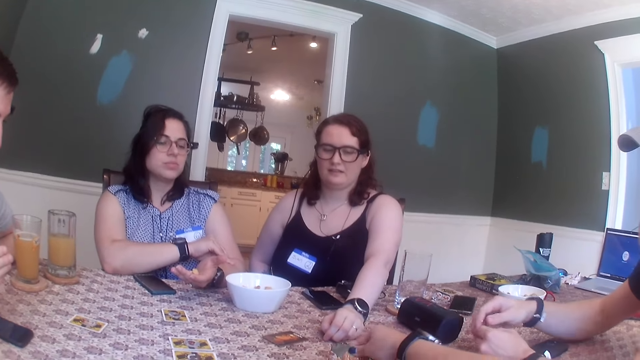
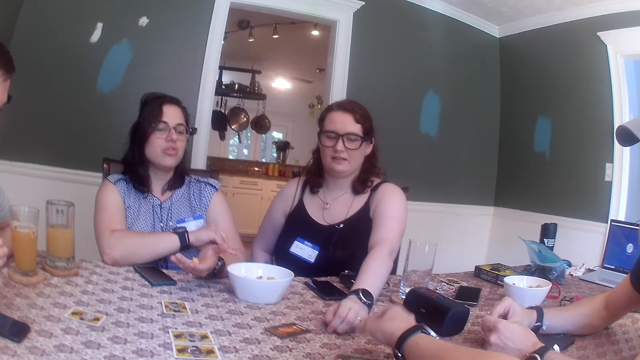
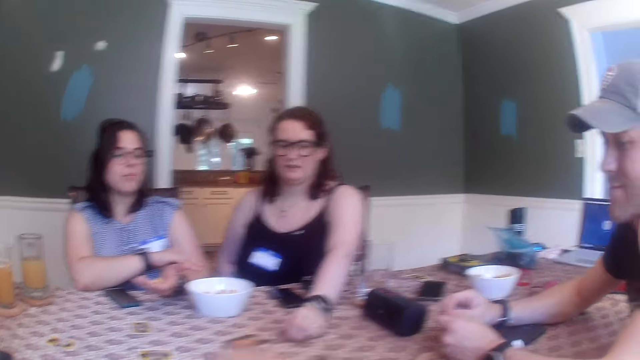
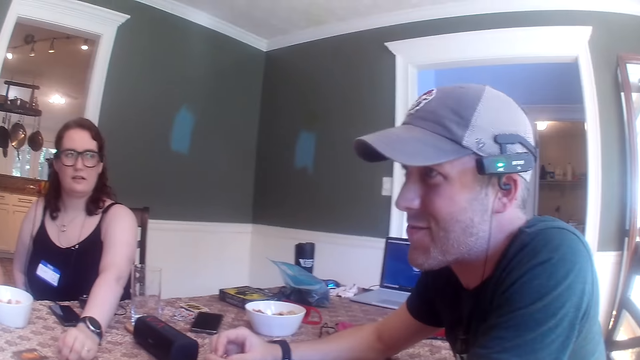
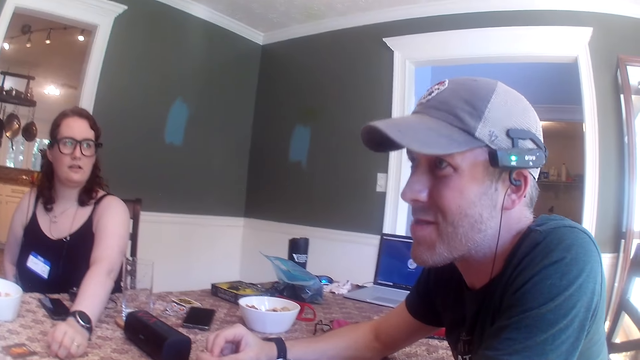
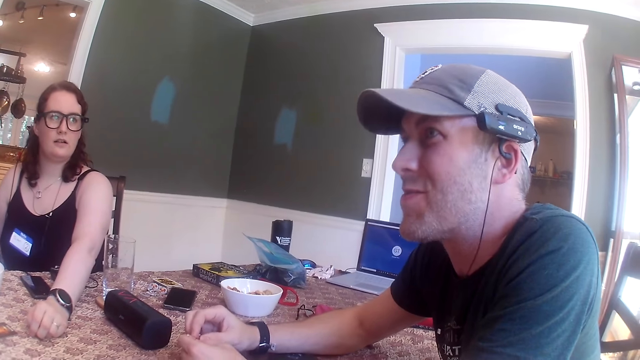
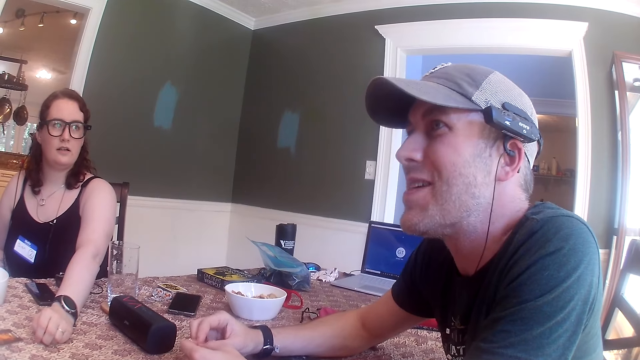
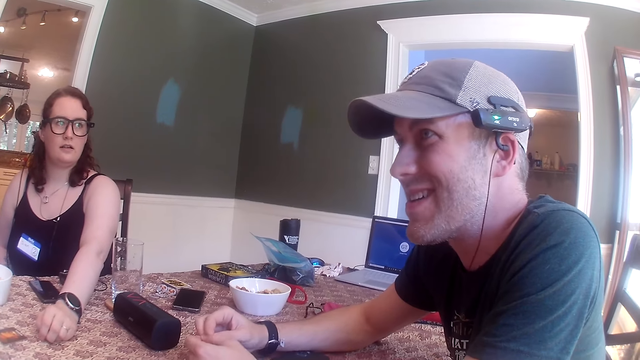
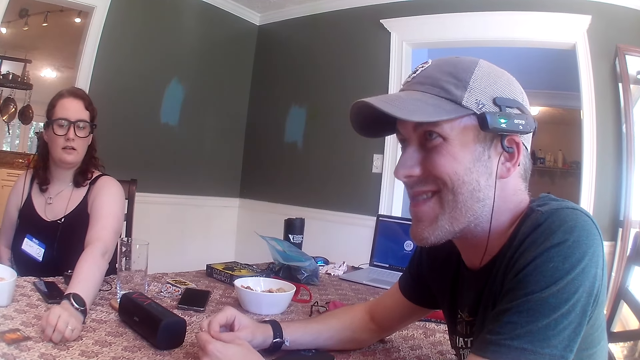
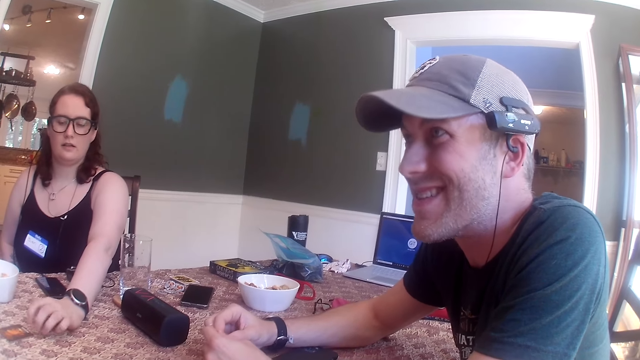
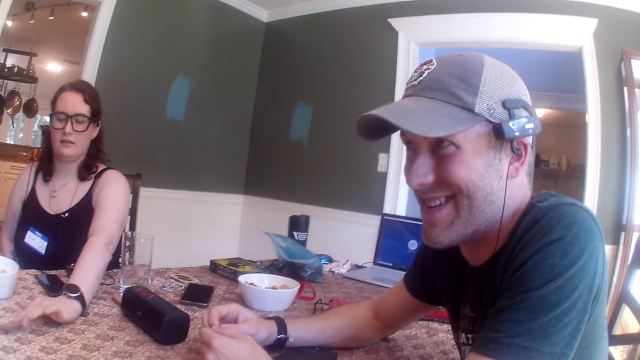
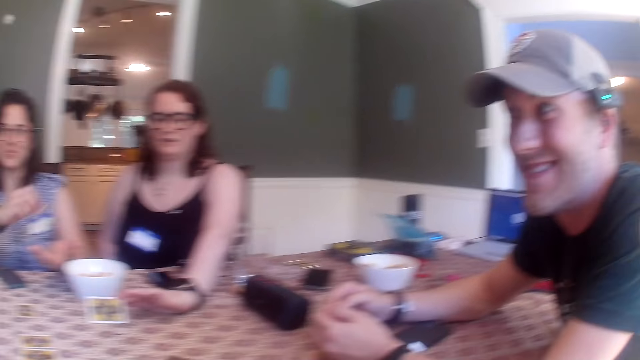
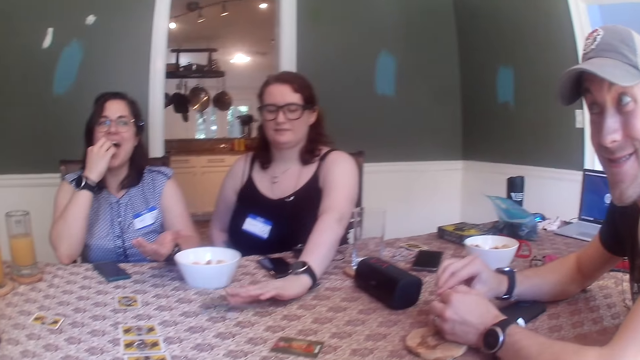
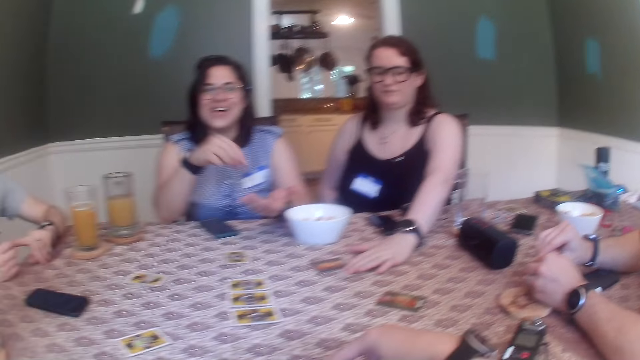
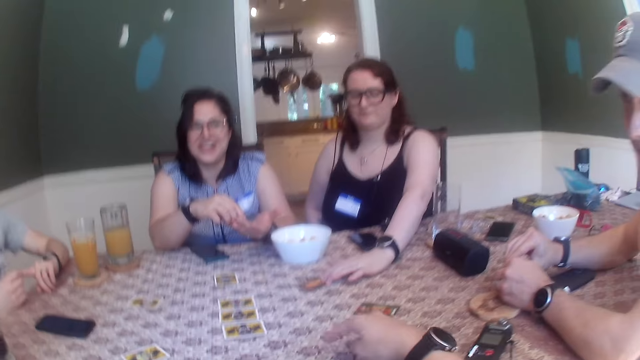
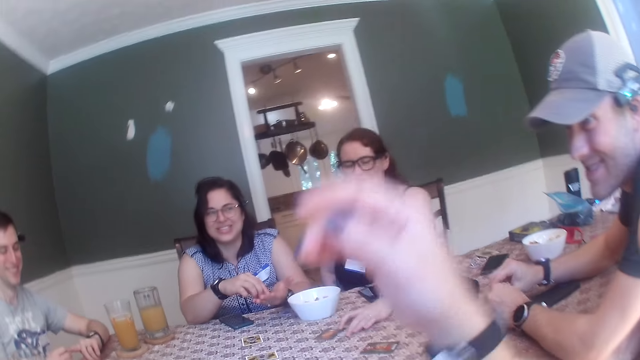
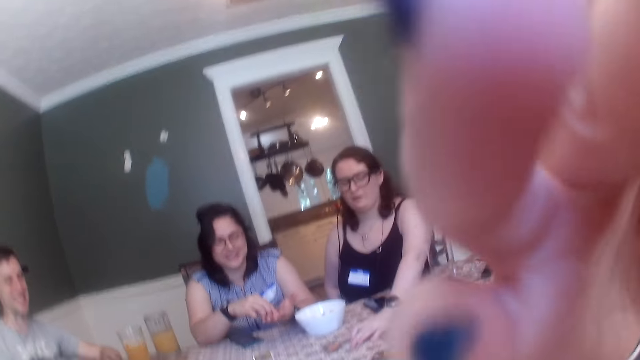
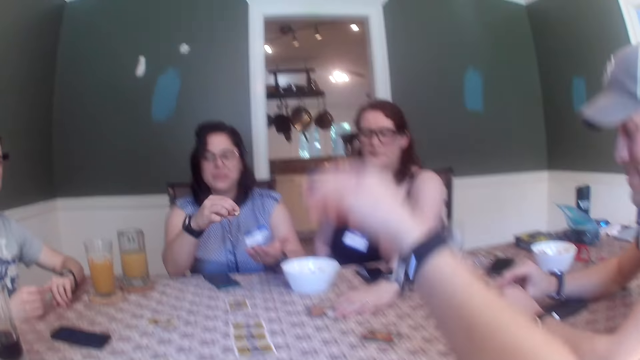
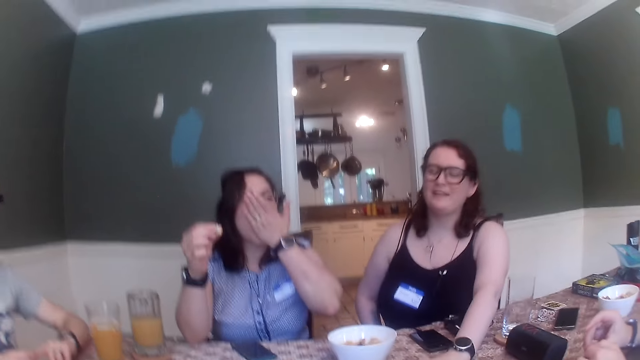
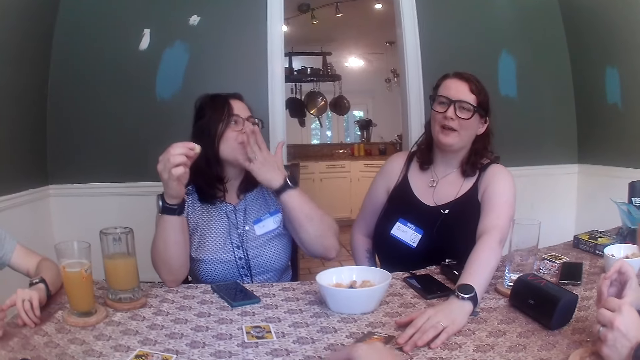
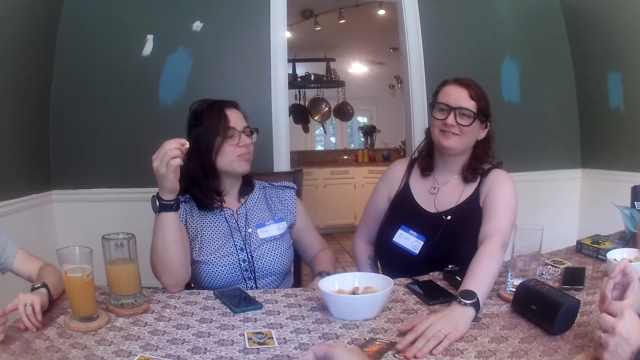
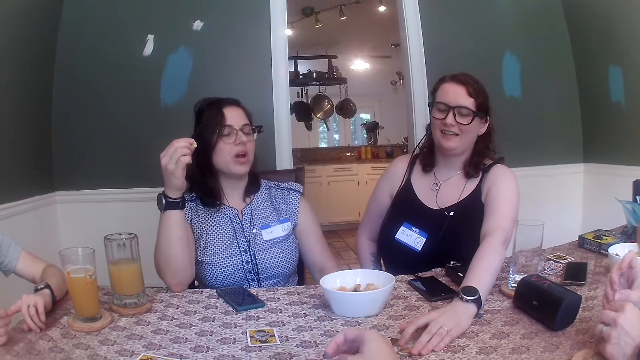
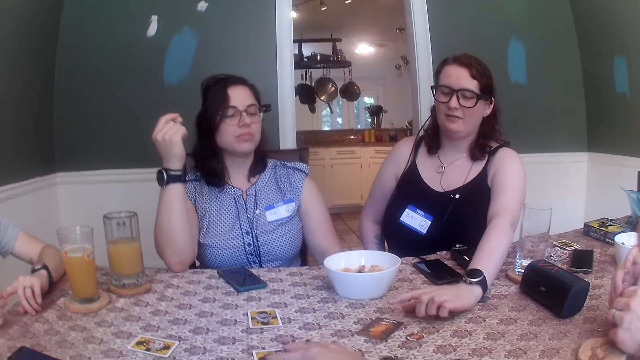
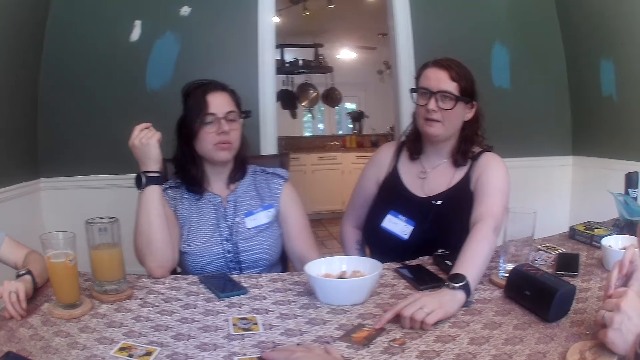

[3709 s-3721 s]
The camera wearer drops a card on the table with her right hand. A woman turns the card on the table with her left hand. Another woman eats some cheese puff with her left hand.

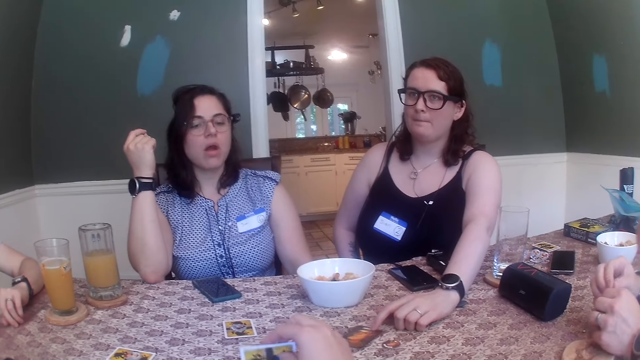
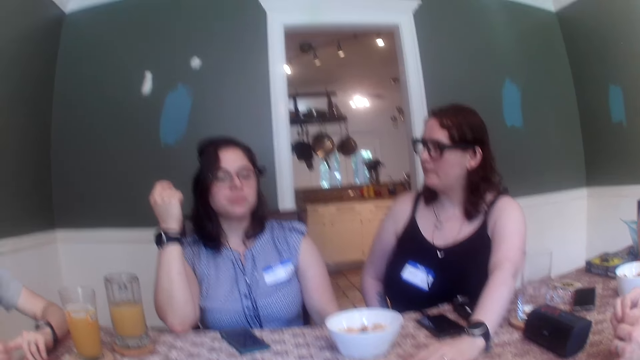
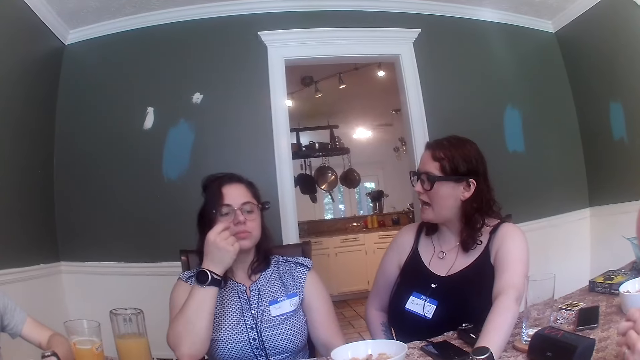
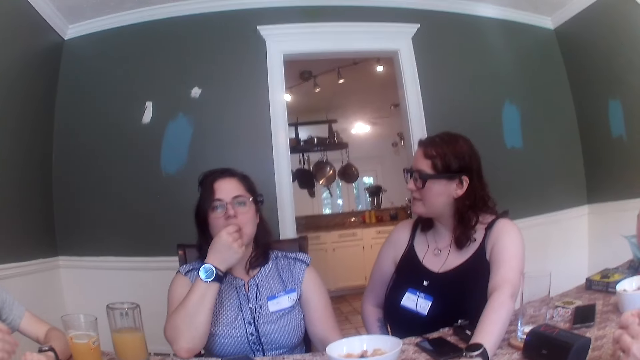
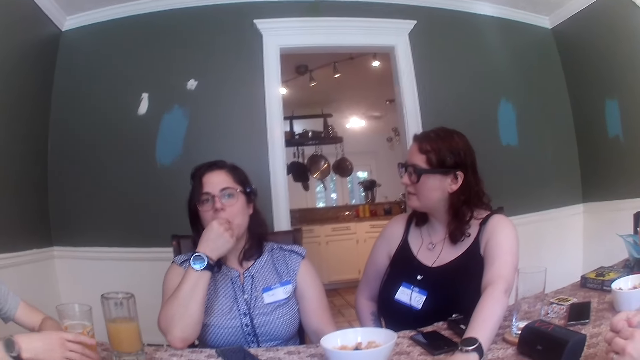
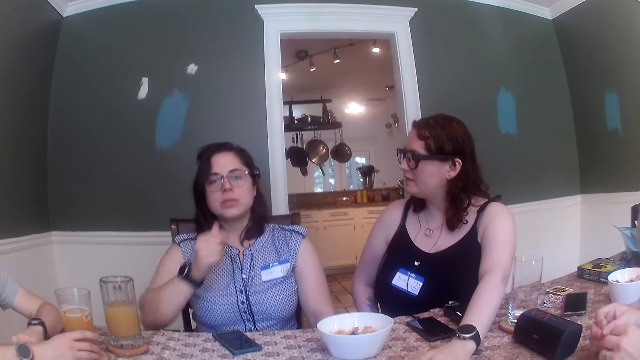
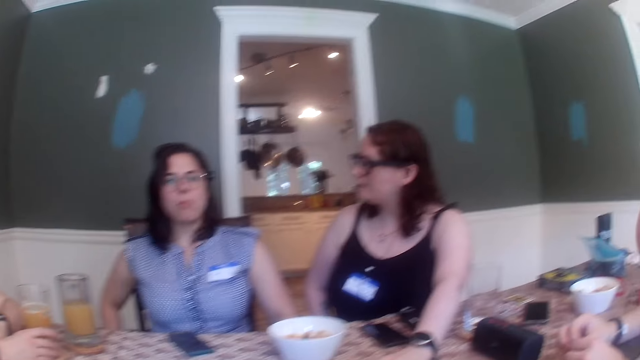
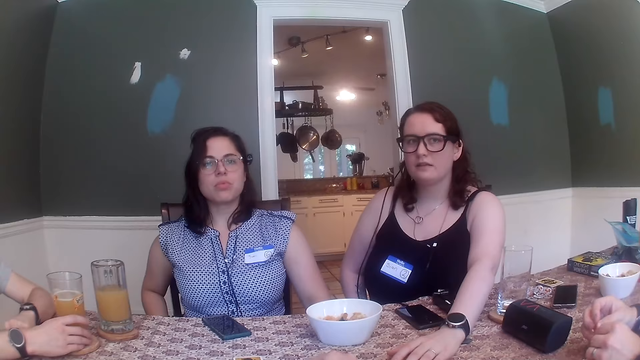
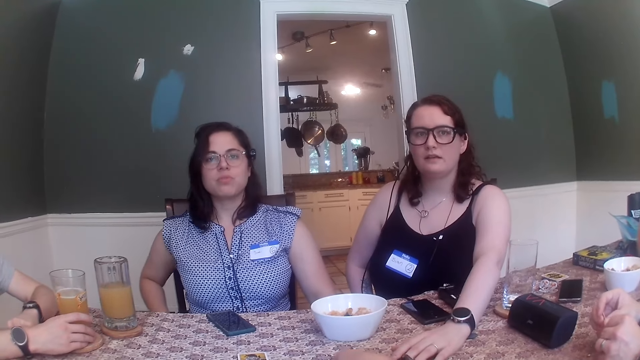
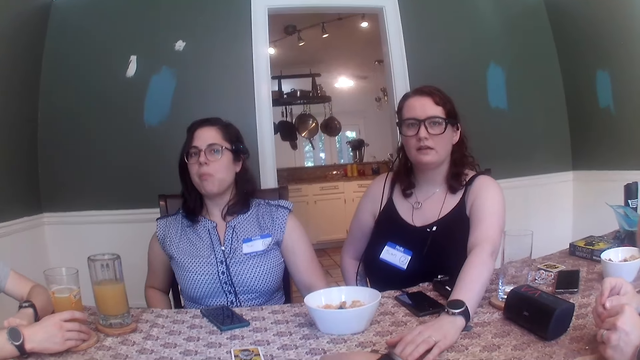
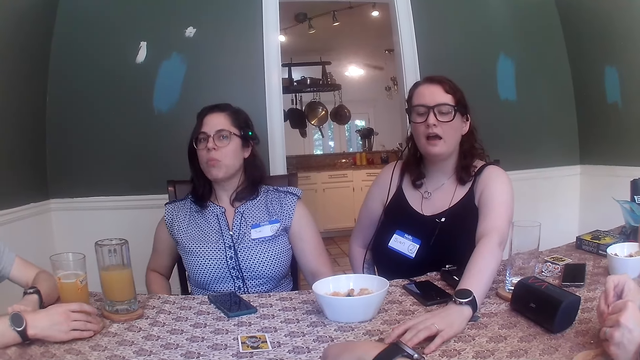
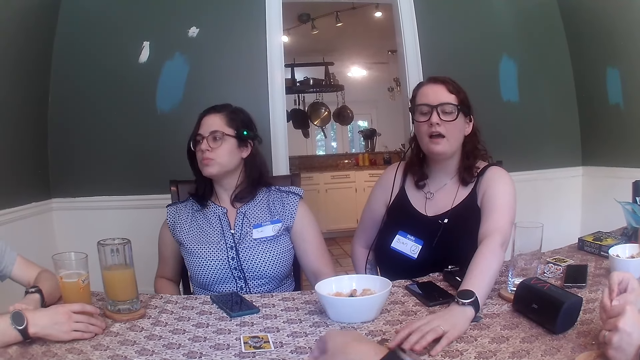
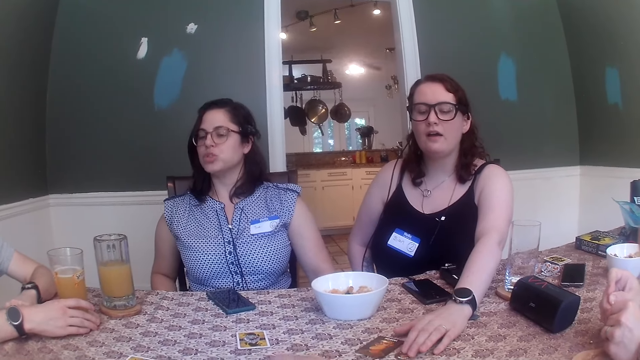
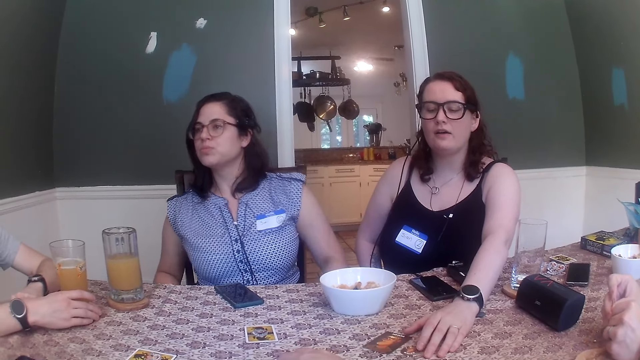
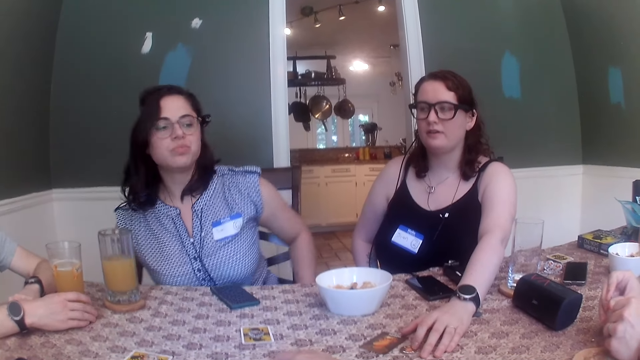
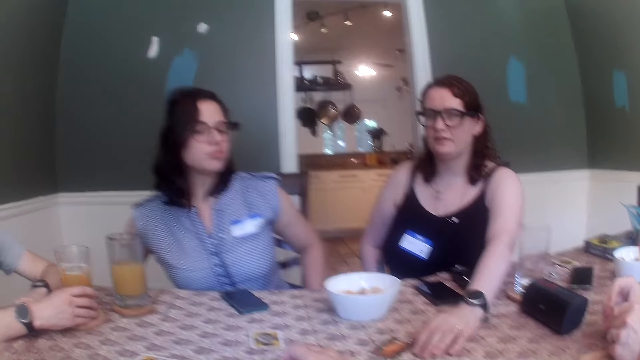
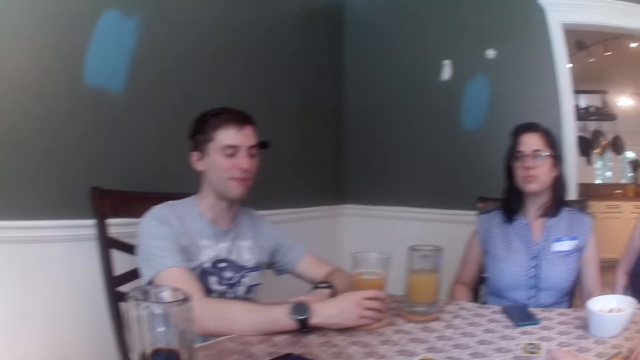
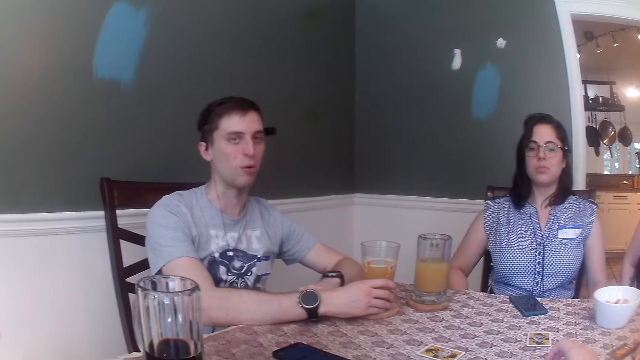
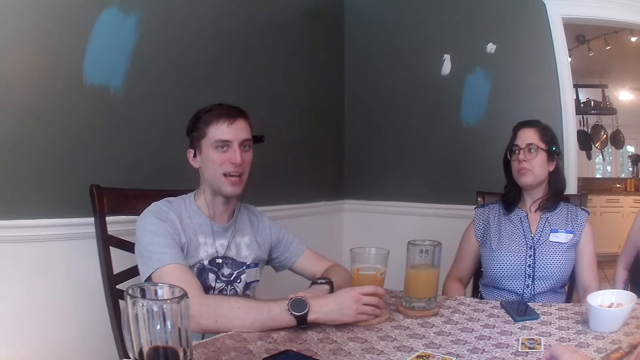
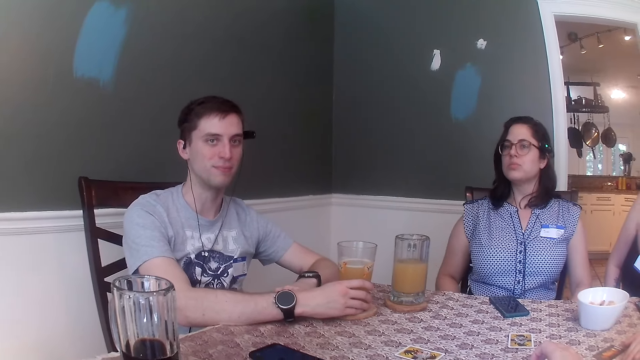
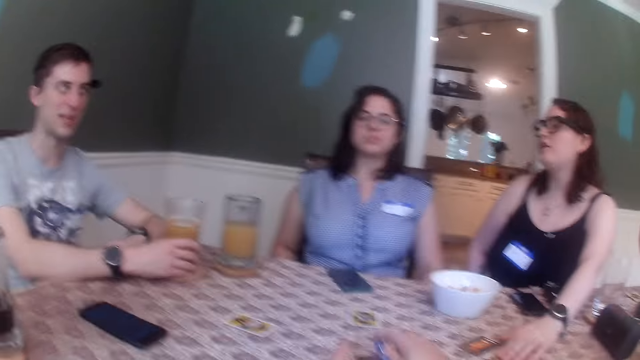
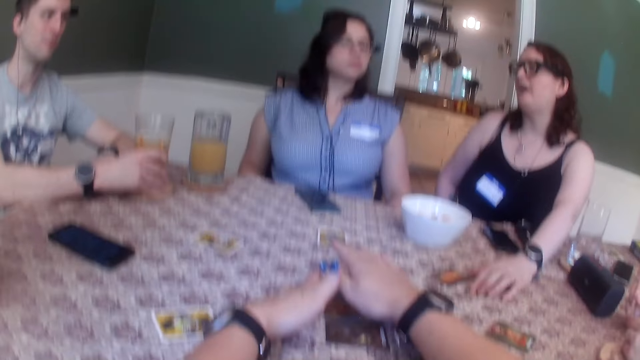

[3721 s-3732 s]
A woman touches her mouth with her right hand. The camera wearer looks around.
